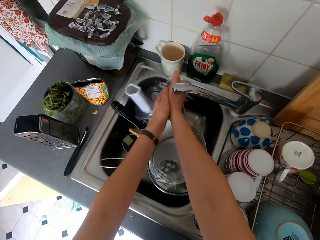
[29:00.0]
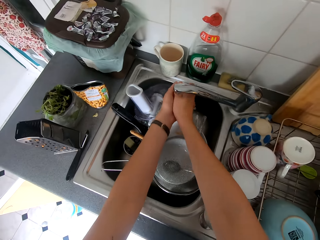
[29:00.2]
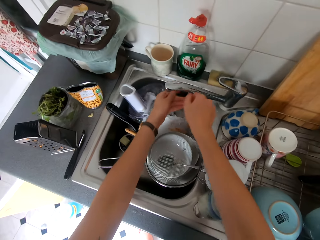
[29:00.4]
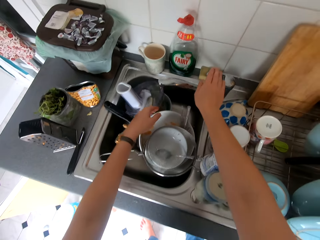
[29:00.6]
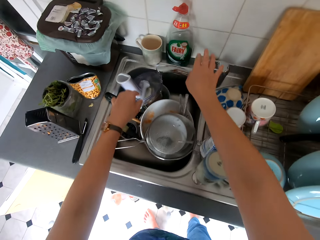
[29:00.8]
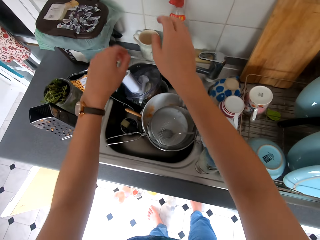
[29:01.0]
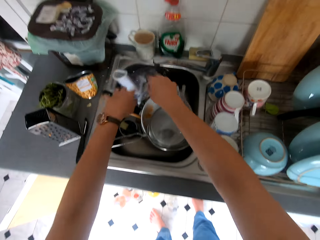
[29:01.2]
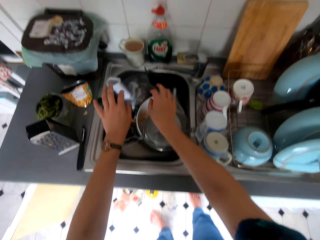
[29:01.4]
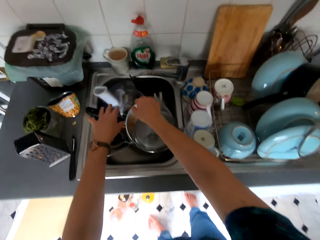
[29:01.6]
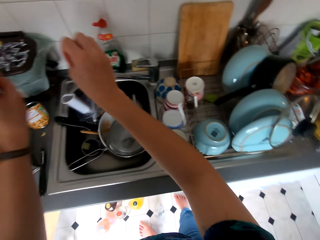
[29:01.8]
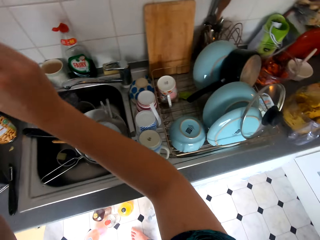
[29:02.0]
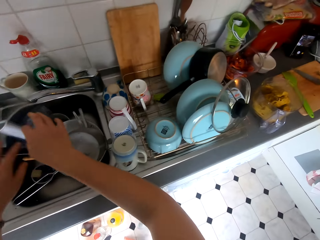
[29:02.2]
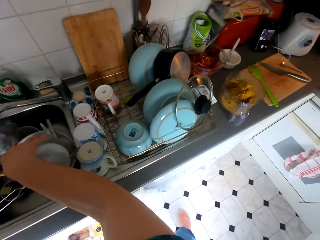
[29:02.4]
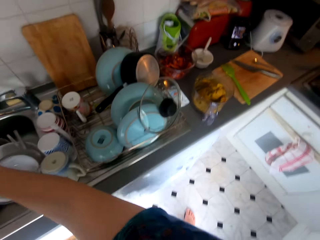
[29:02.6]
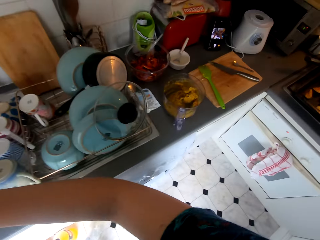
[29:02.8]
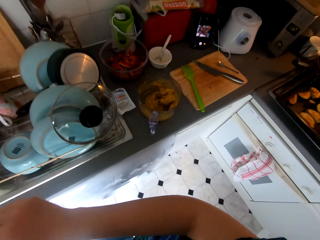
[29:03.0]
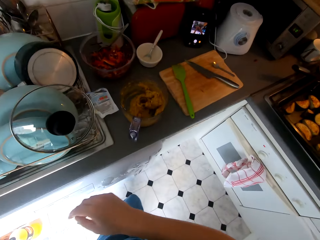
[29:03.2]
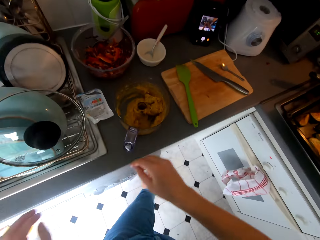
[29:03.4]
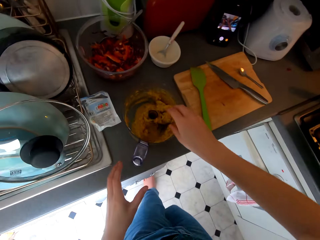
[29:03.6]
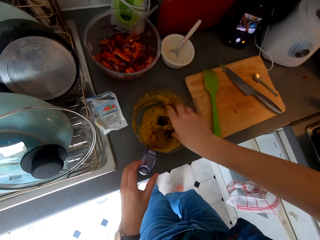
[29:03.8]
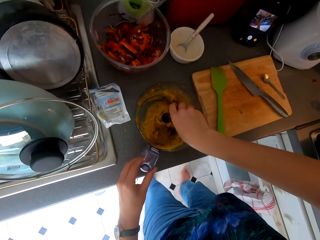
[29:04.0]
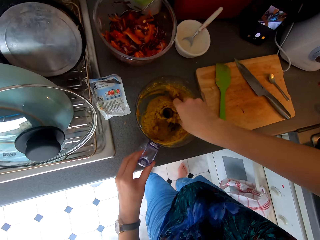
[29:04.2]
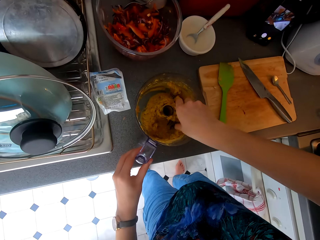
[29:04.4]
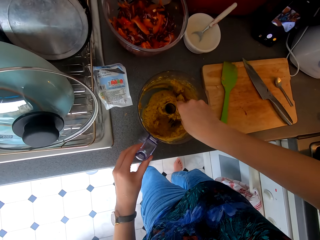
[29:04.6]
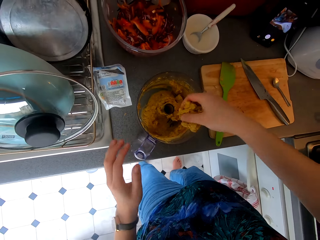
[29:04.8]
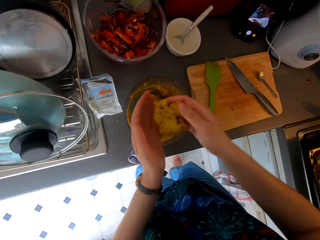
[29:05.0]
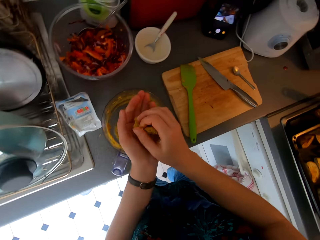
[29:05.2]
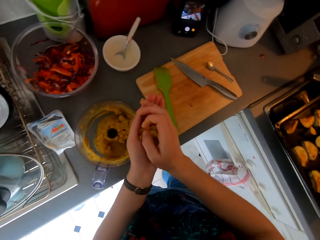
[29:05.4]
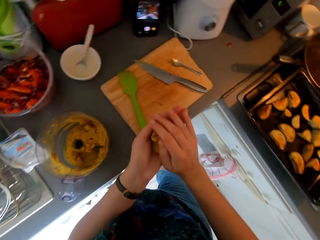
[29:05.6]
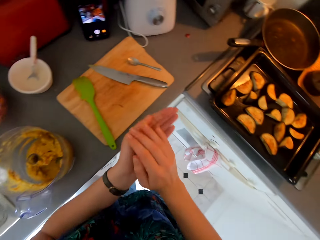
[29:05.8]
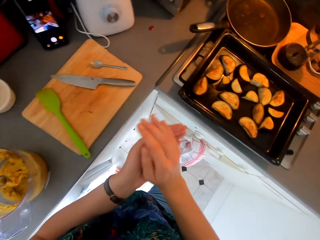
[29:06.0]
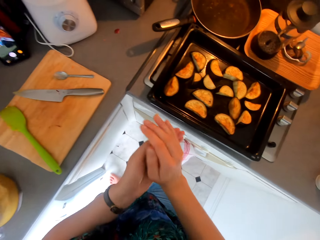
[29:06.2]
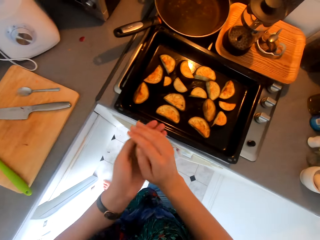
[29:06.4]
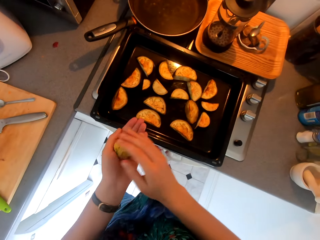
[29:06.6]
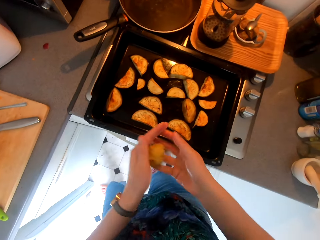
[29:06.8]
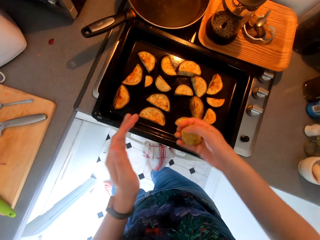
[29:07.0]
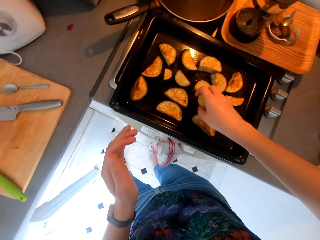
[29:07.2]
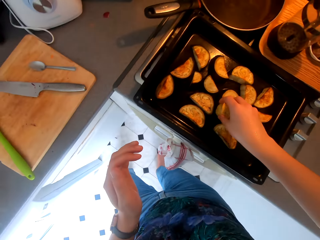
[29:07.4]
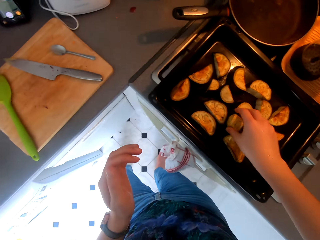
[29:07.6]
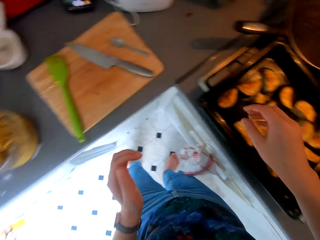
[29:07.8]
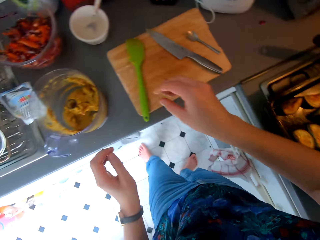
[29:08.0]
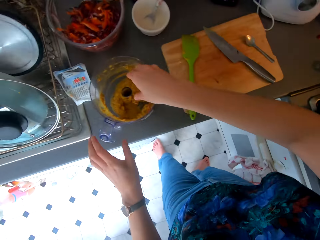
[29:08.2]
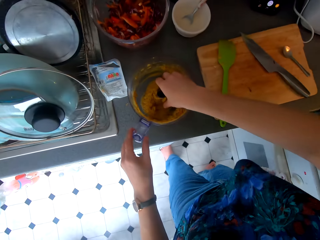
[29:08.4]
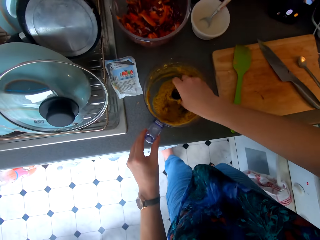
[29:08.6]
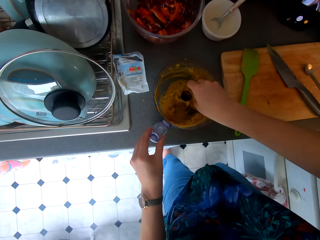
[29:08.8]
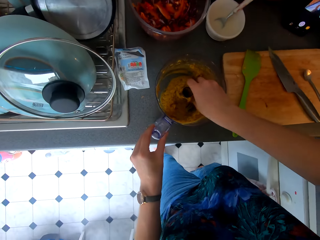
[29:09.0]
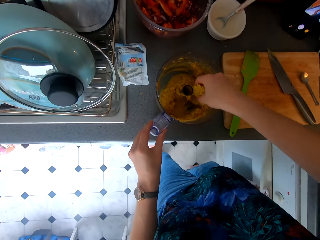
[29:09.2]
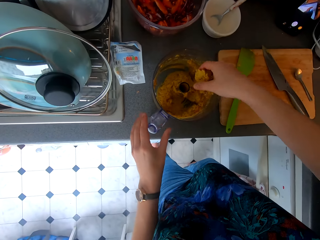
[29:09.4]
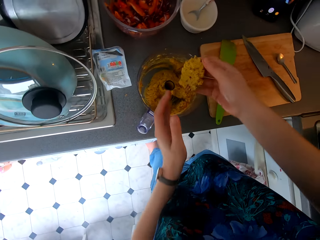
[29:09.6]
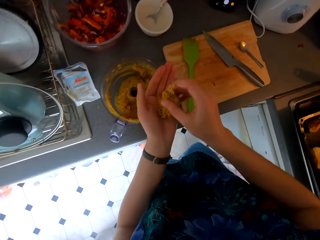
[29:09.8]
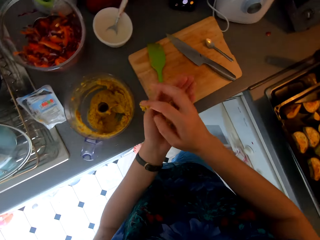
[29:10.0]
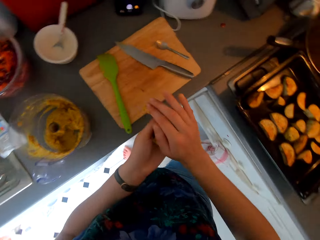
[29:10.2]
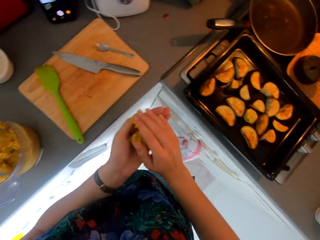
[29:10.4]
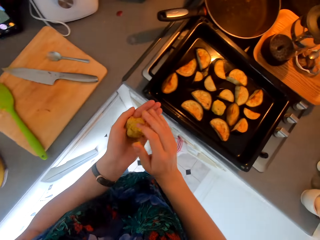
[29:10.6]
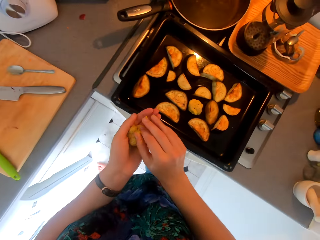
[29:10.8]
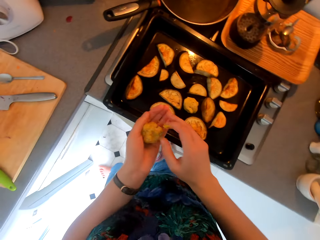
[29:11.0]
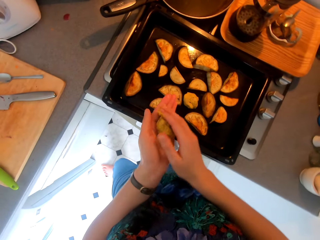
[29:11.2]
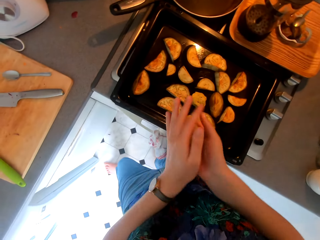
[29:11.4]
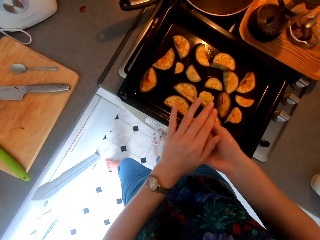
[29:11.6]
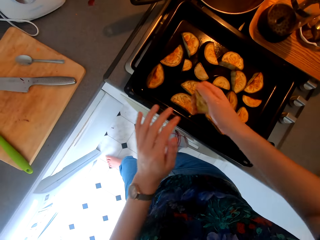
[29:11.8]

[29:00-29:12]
The camera wearer opens the water tap. She rinses off the hands with water. She turns off the water tap. She shakes off her hands. She walks around. She touches something. She picks blended potato from the jug. She bakes something with hands. She rolls the blended potato. She puts the rolled potato on a tray. She picks the blended potato from the blender. She bakes something with hands. She rolls the blended potato.

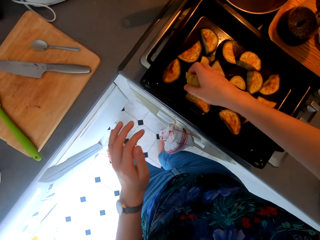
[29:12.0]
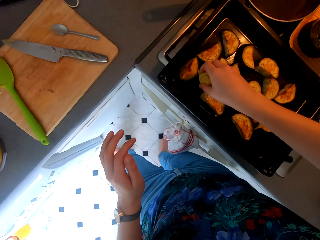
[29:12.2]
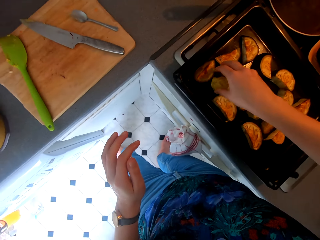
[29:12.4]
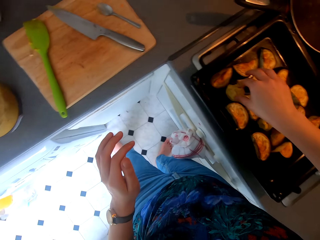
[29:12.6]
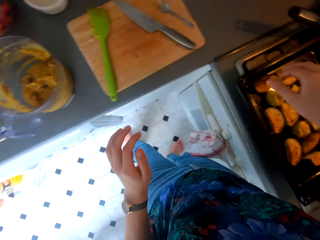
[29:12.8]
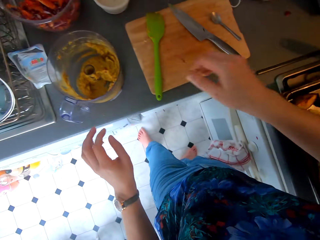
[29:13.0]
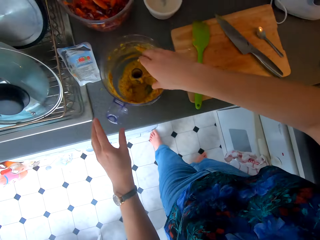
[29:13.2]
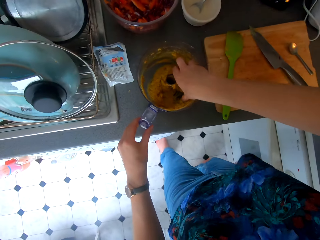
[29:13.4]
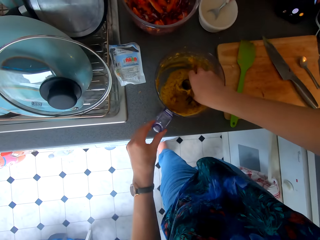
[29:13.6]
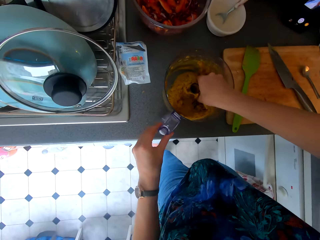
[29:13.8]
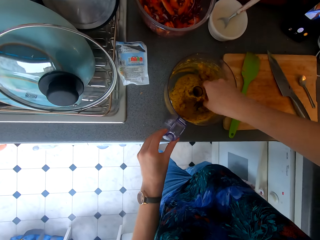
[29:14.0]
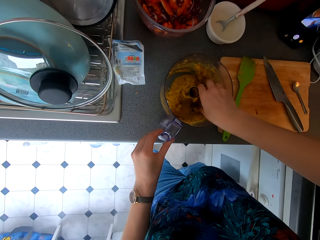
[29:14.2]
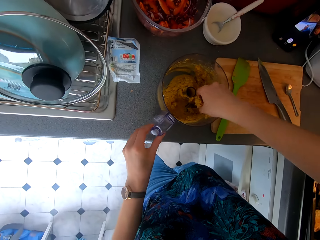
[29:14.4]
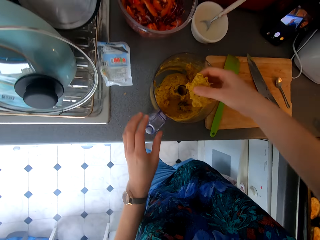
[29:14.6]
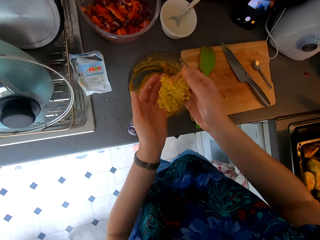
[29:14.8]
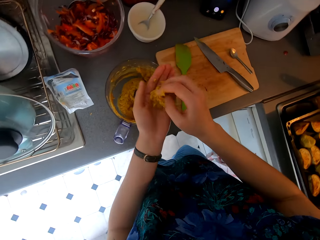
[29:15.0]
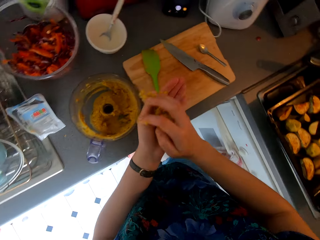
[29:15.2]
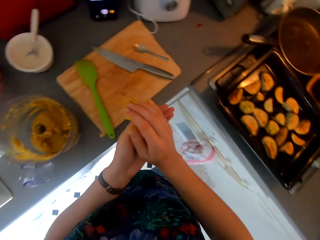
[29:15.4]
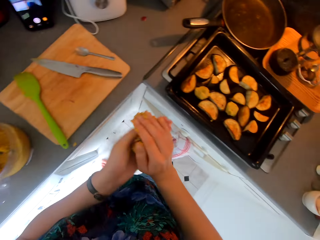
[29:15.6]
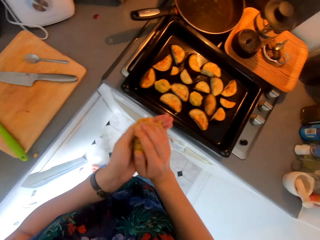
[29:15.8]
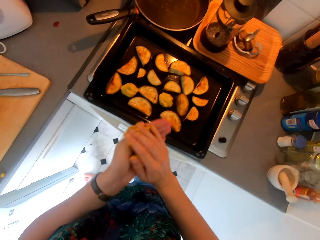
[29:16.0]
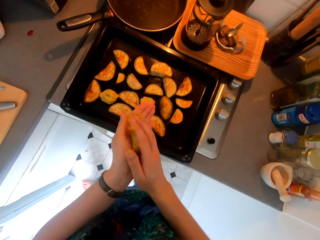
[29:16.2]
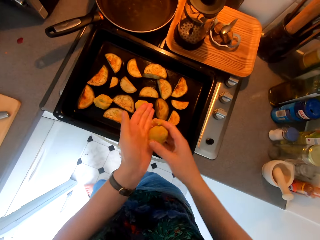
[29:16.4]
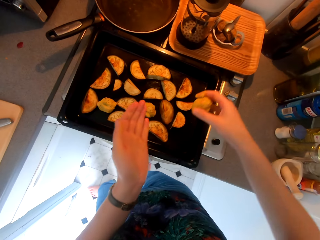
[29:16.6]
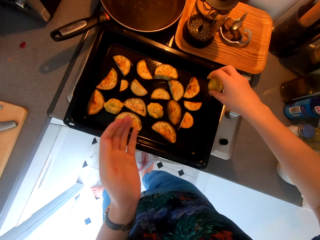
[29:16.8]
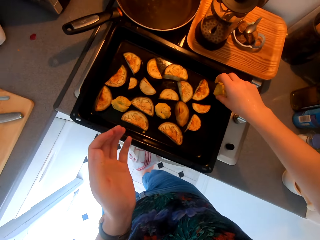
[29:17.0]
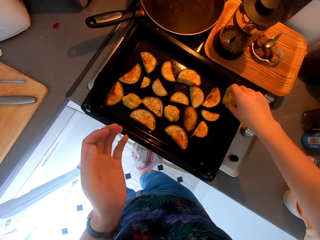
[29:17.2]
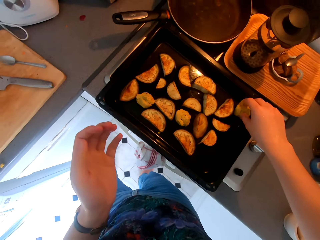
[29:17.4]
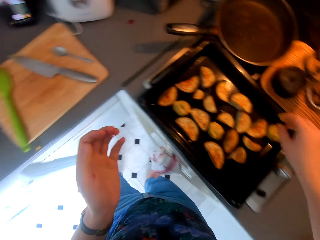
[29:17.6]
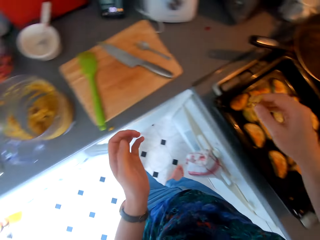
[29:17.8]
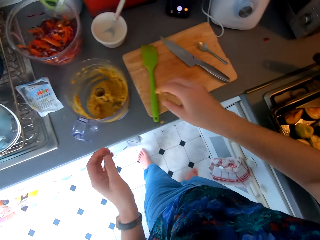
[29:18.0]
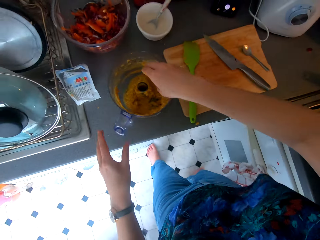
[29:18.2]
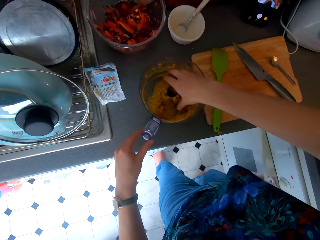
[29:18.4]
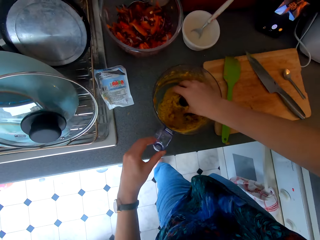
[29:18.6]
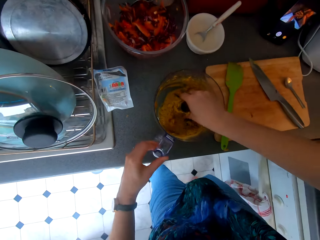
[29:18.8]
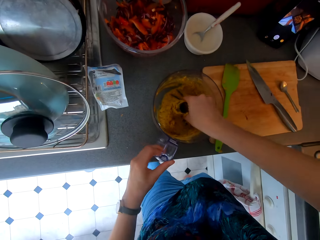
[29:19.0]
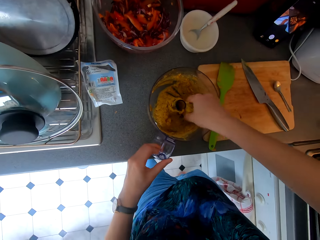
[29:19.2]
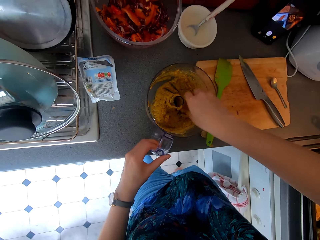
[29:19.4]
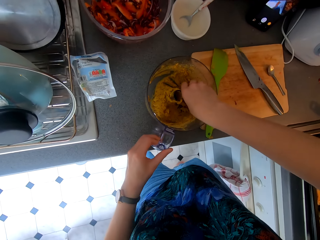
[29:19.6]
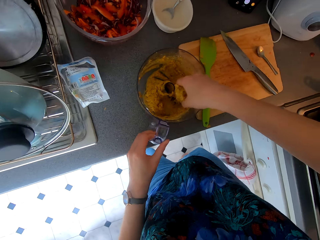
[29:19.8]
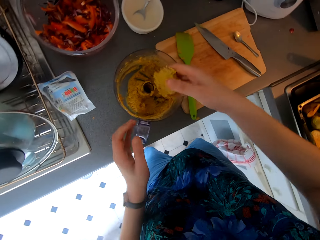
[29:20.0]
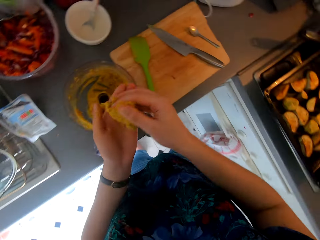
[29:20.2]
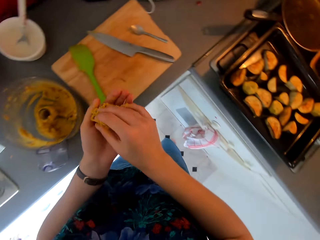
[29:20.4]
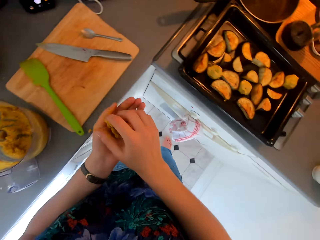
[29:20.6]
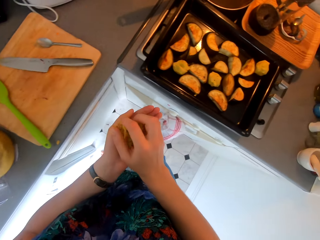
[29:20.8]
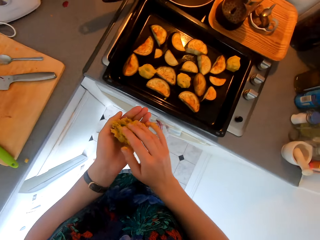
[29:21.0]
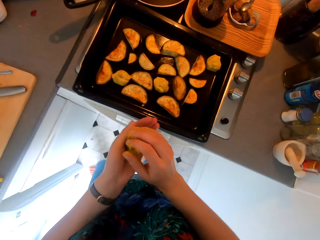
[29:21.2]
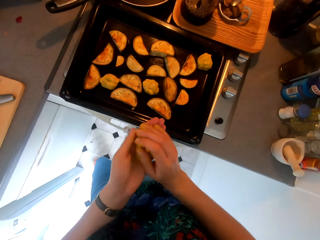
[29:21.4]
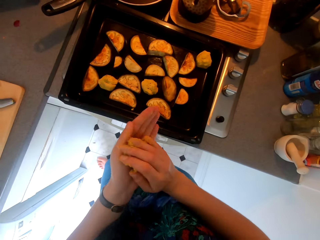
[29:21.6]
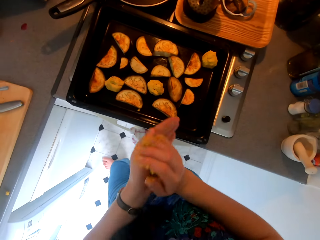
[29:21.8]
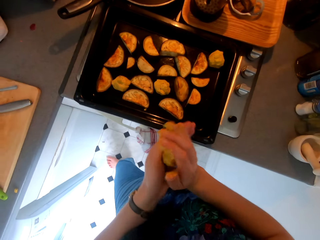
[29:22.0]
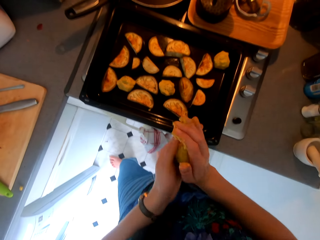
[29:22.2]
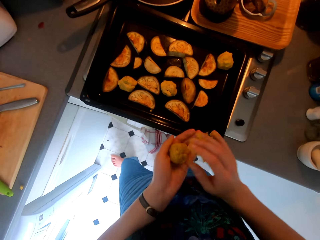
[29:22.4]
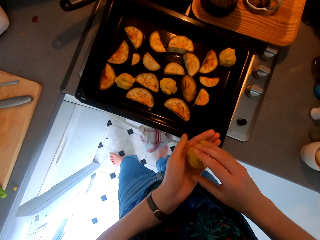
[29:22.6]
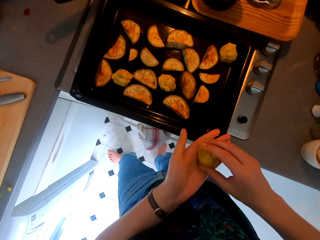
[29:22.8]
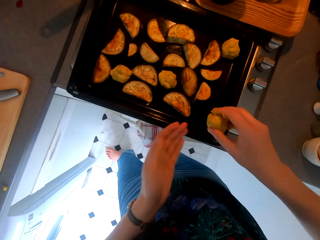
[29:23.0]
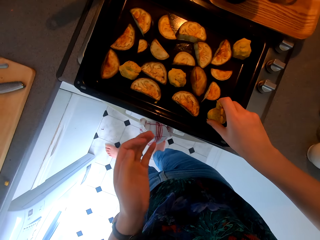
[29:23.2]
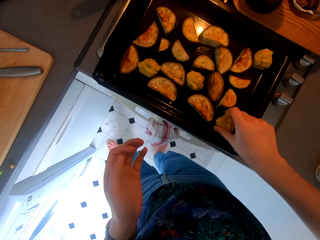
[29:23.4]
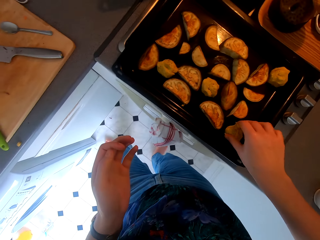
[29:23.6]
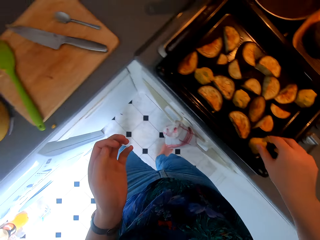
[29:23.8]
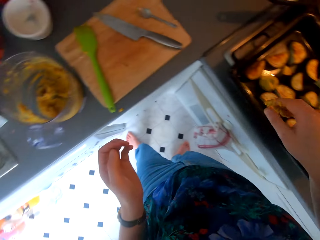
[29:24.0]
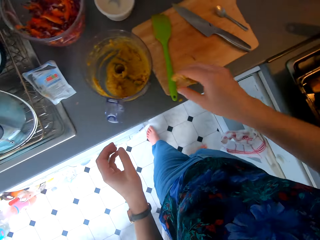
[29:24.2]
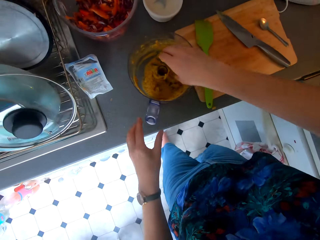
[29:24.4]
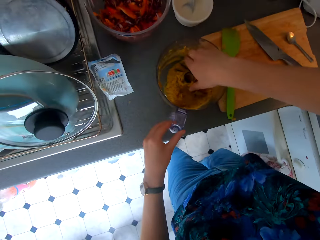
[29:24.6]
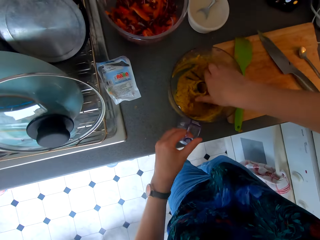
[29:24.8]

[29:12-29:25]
The camera wearer puts the rolled potato on the tray. They pick the blended potato from the blender. They bake something with hands. They roll the blended potato. They put the rolled potato on the tray. They hold the blender jug. They pick the blended potato from the tray. They roll the potato. They bake something with hands. They put the rolled potato on the tray.
